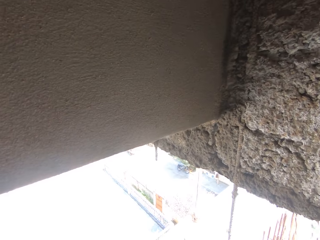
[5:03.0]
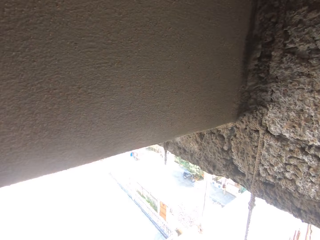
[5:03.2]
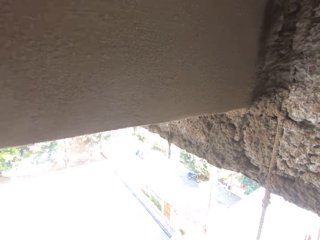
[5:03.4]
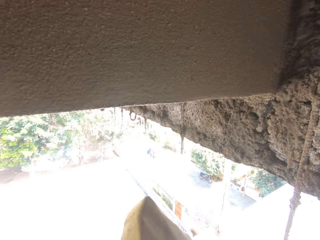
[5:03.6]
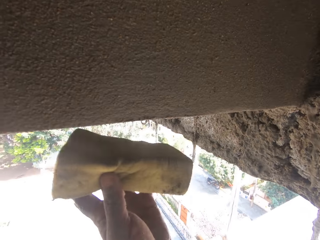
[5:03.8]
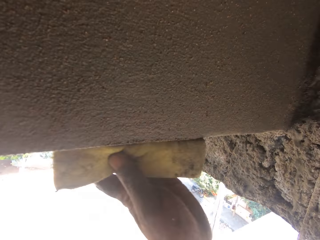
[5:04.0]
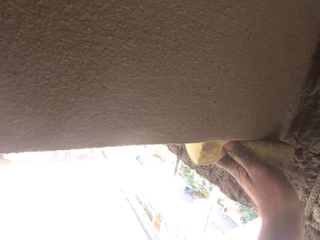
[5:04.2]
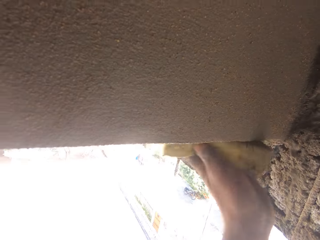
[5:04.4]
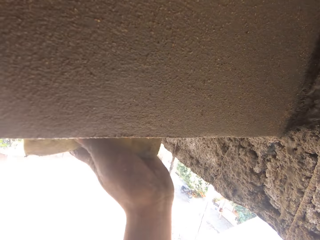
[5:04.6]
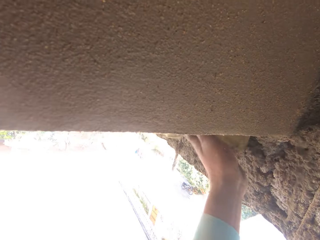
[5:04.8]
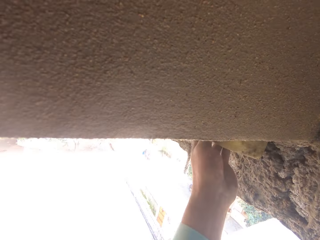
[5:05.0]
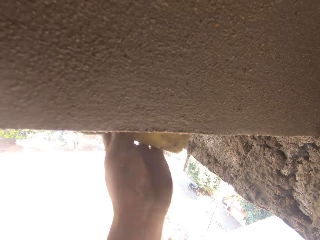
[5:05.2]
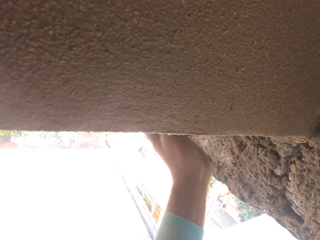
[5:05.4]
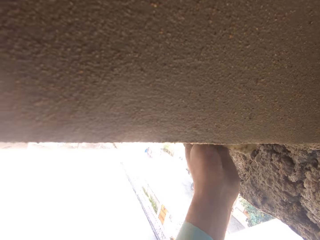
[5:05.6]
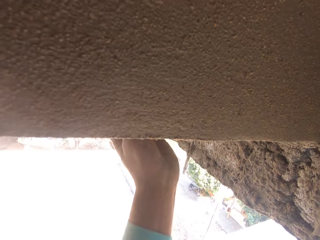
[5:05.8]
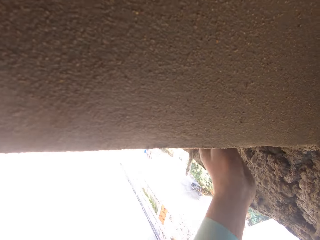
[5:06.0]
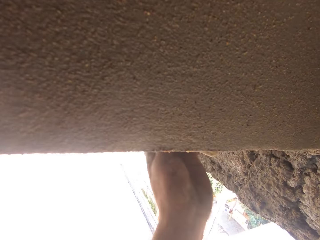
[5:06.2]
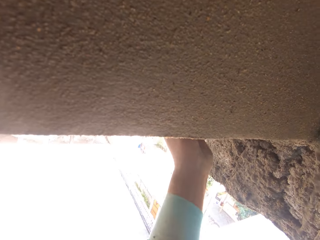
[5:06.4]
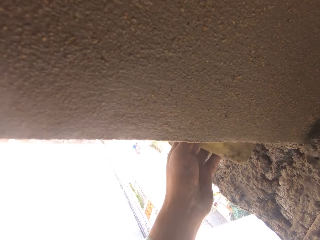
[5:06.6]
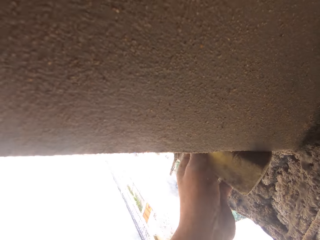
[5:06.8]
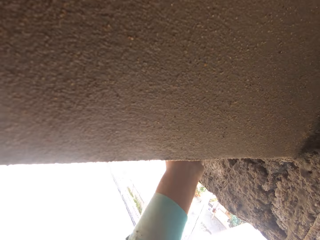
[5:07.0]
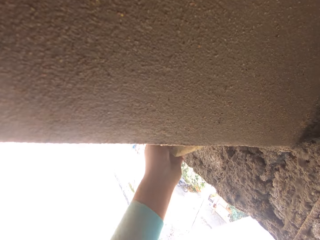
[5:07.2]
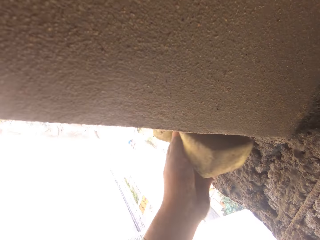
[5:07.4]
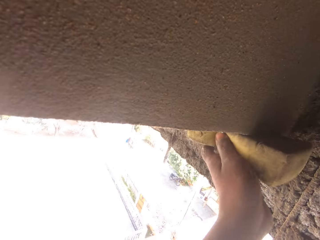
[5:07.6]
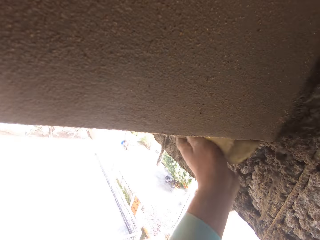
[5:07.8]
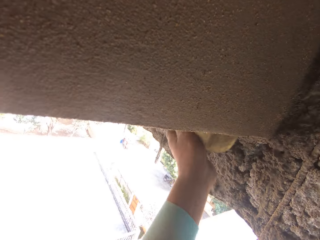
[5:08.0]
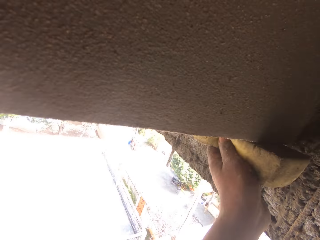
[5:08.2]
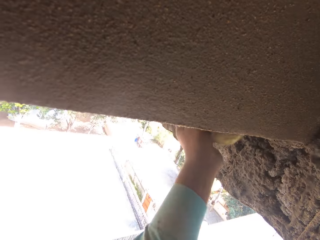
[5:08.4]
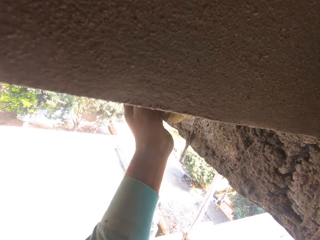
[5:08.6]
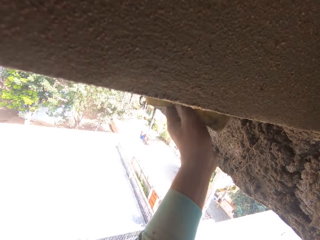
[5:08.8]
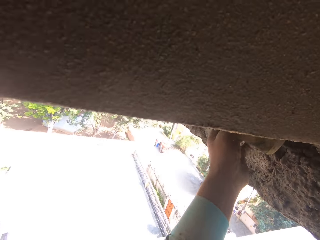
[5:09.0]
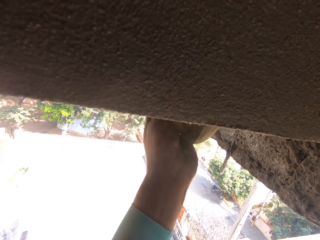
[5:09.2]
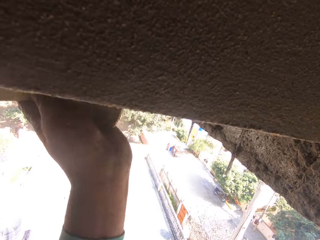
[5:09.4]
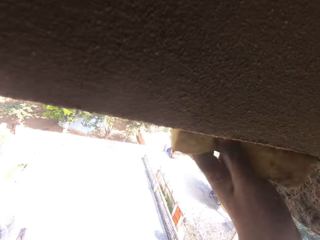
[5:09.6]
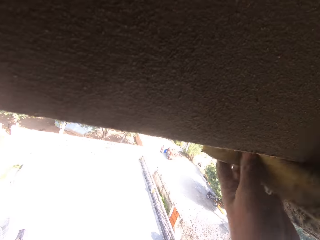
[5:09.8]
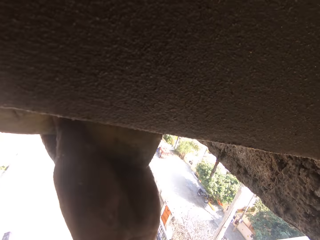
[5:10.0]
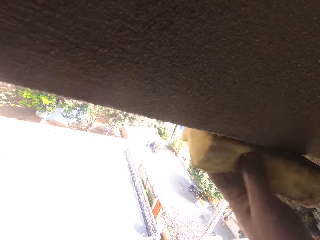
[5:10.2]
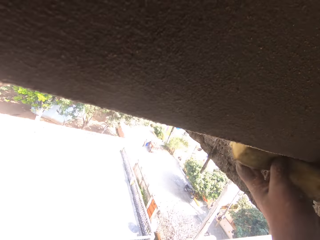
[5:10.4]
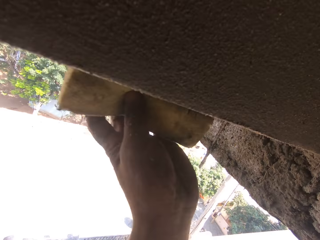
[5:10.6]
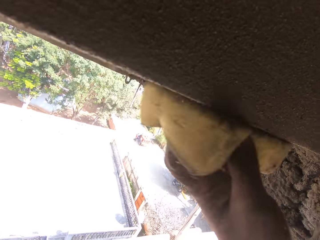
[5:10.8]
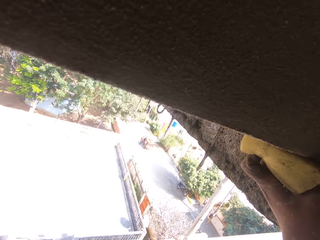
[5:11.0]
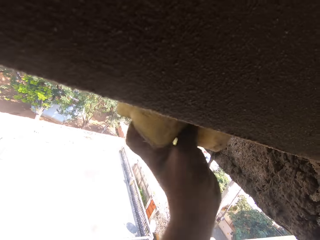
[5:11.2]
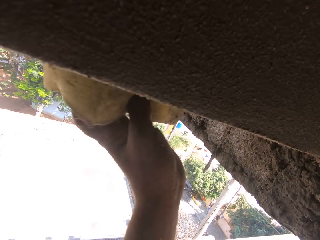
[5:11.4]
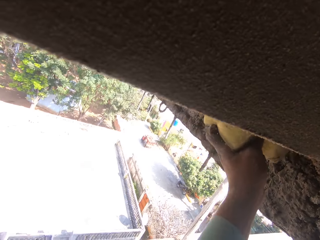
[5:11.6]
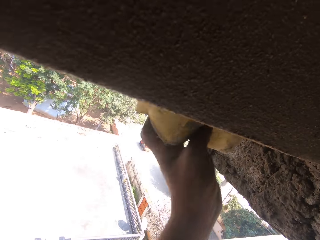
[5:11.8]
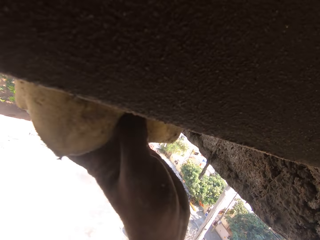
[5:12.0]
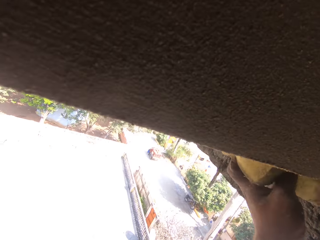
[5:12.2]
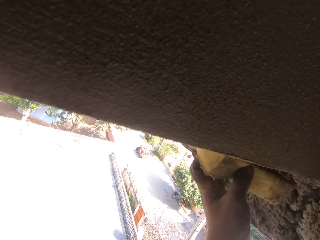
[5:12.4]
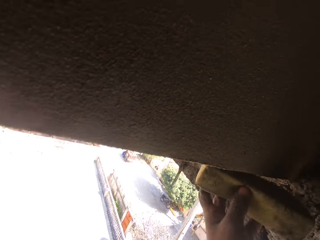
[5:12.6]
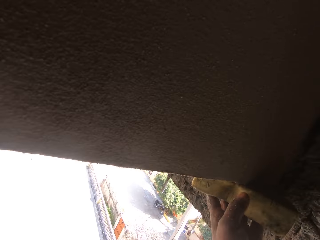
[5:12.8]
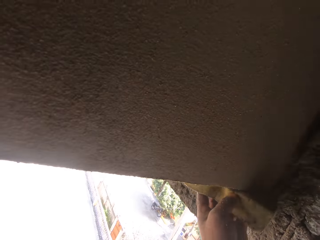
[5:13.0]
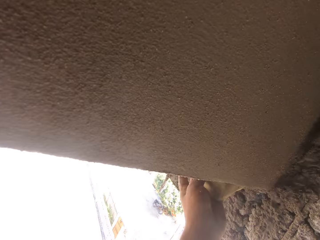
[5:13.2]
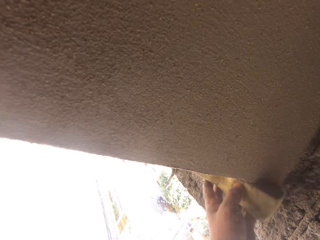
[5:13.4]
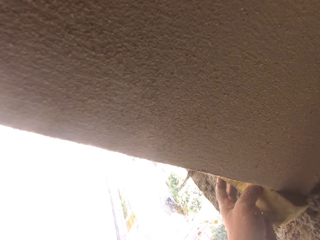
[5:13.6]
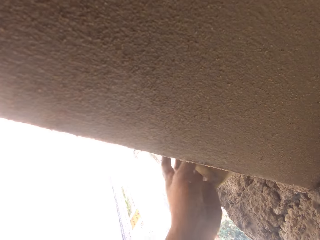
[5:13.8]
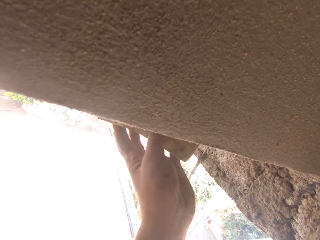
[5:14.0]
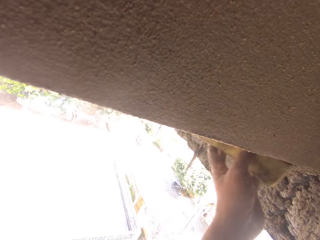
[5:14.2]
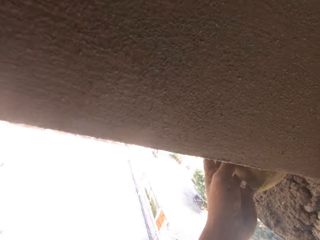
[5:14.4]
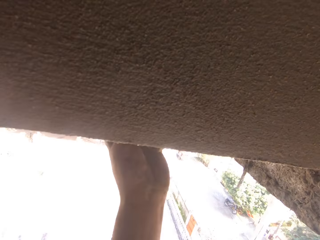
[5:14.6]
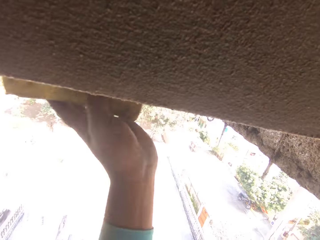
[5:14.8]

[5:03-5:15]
The camera wearer rubs the wall with the sponge.

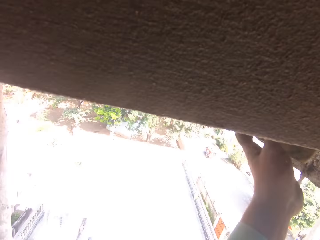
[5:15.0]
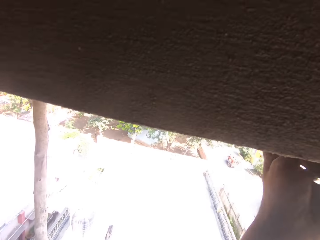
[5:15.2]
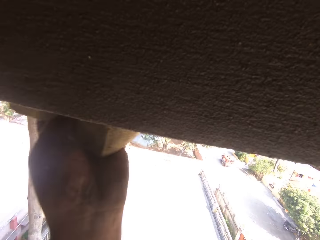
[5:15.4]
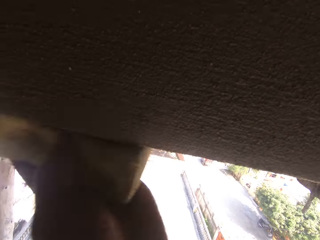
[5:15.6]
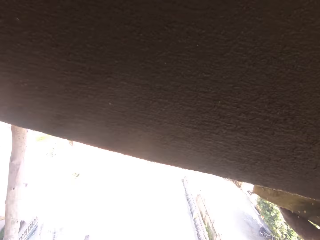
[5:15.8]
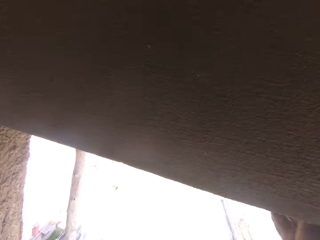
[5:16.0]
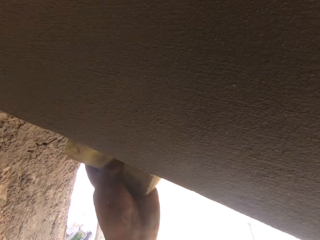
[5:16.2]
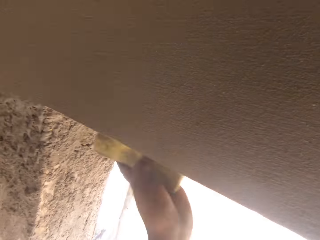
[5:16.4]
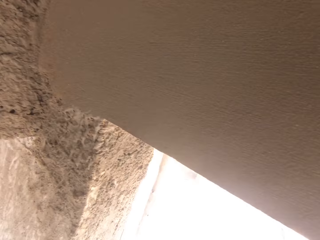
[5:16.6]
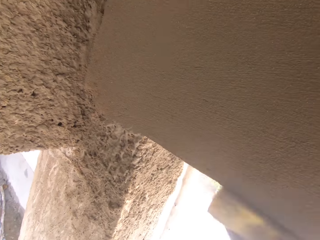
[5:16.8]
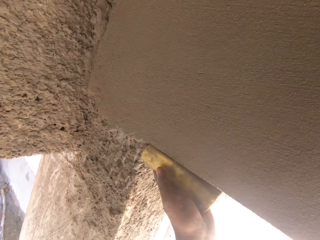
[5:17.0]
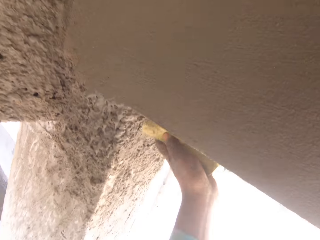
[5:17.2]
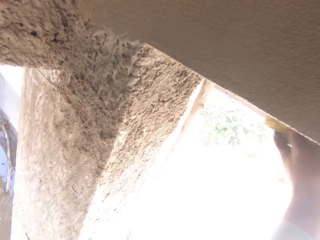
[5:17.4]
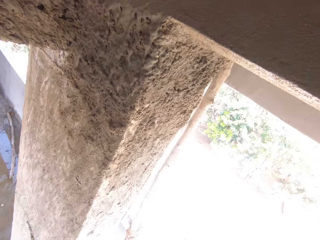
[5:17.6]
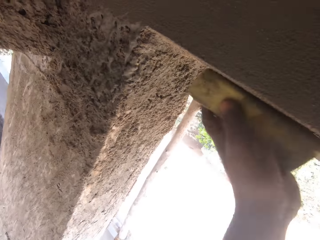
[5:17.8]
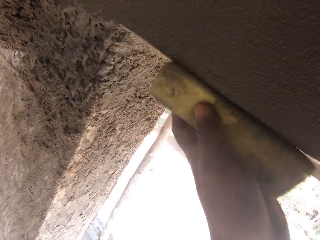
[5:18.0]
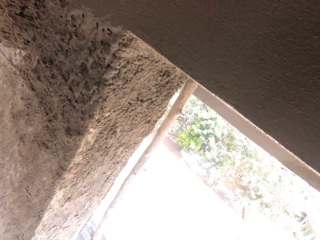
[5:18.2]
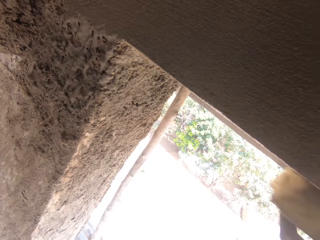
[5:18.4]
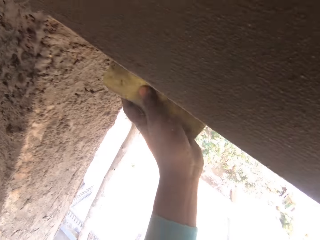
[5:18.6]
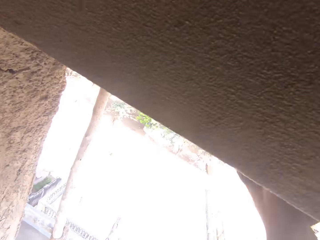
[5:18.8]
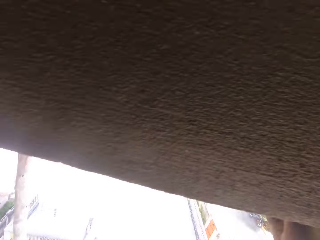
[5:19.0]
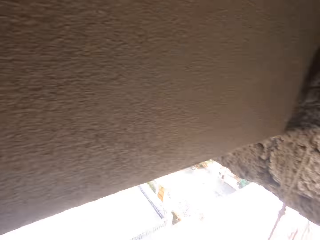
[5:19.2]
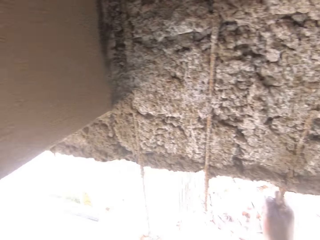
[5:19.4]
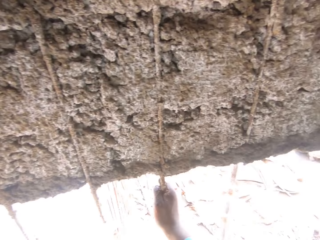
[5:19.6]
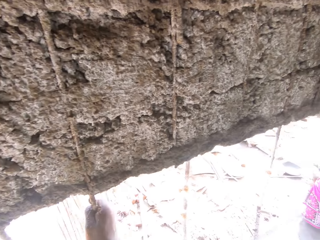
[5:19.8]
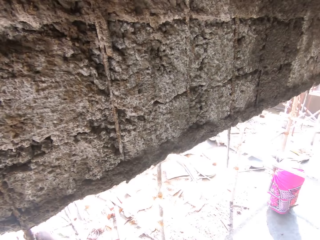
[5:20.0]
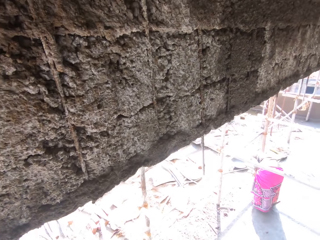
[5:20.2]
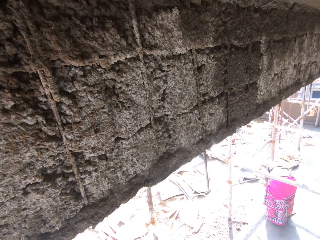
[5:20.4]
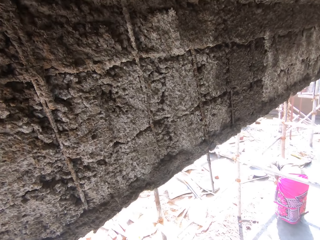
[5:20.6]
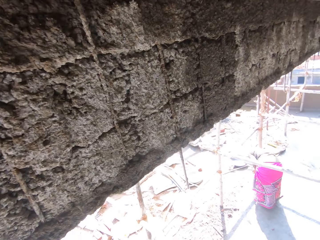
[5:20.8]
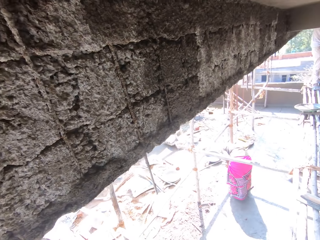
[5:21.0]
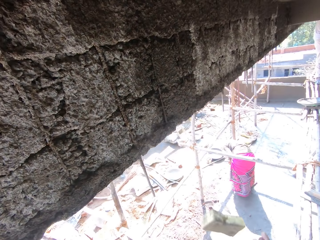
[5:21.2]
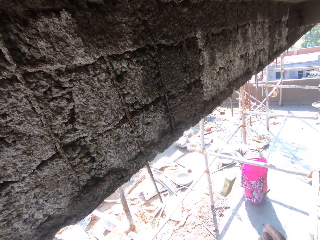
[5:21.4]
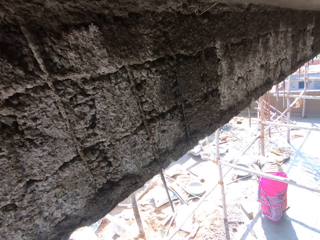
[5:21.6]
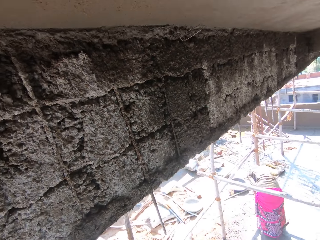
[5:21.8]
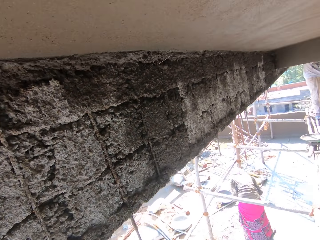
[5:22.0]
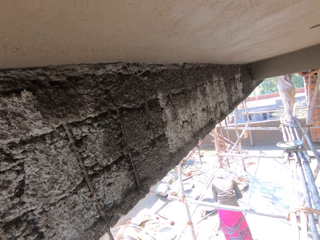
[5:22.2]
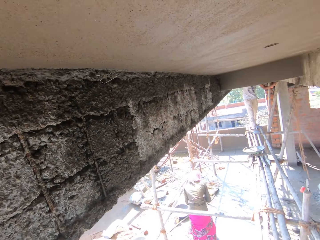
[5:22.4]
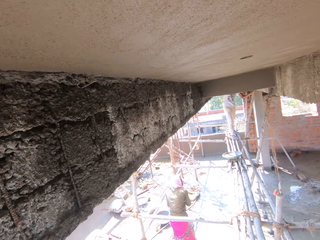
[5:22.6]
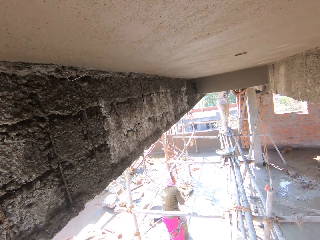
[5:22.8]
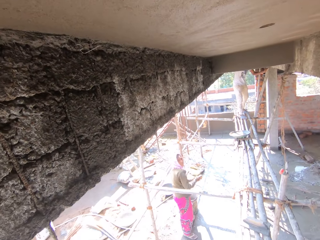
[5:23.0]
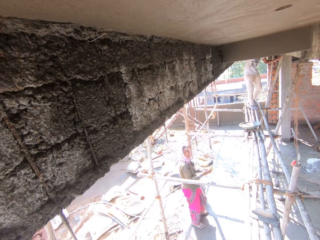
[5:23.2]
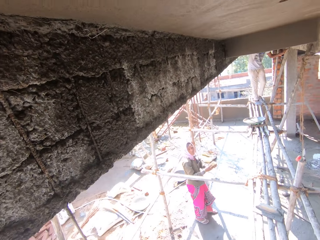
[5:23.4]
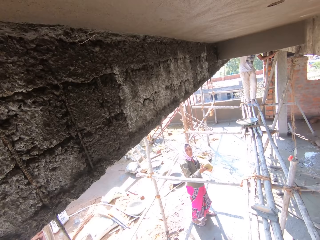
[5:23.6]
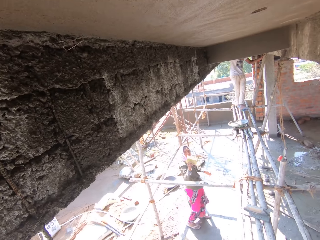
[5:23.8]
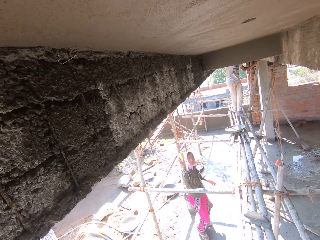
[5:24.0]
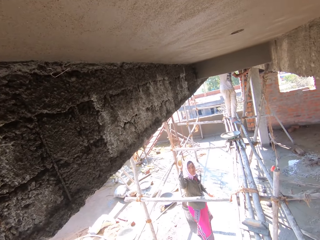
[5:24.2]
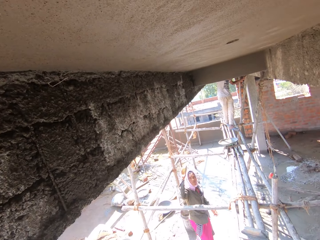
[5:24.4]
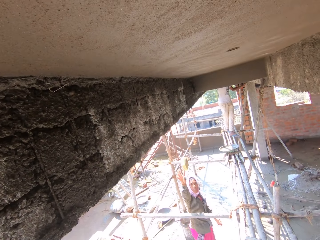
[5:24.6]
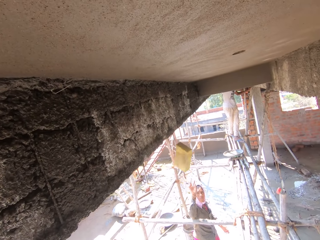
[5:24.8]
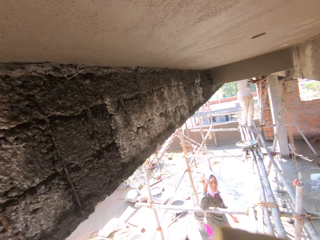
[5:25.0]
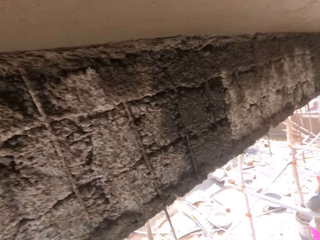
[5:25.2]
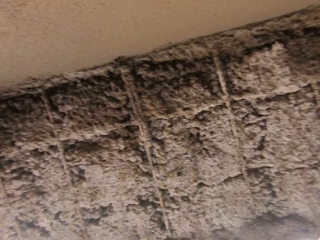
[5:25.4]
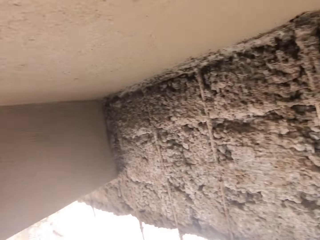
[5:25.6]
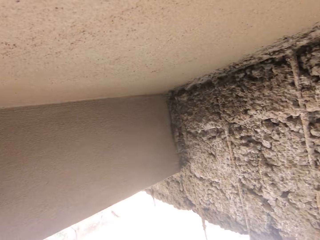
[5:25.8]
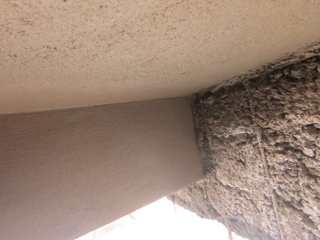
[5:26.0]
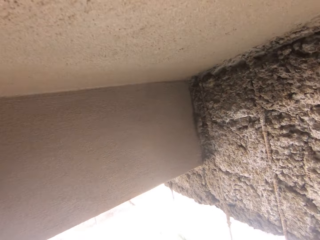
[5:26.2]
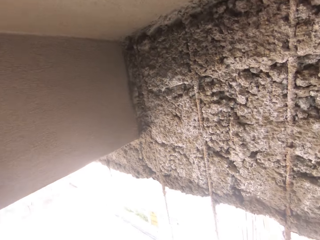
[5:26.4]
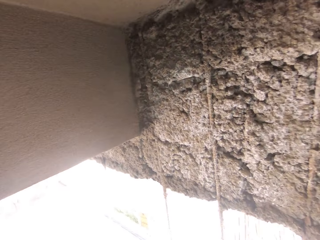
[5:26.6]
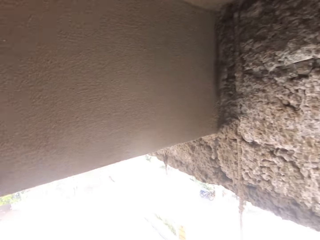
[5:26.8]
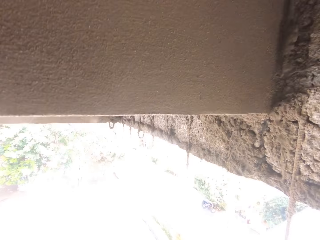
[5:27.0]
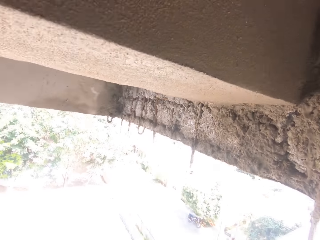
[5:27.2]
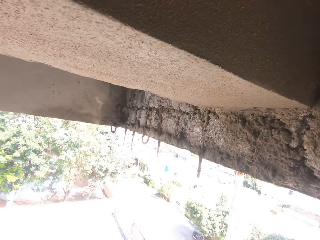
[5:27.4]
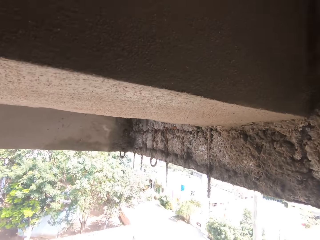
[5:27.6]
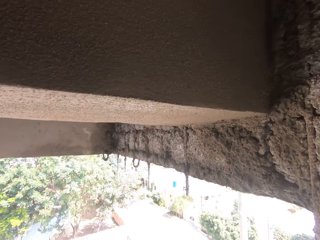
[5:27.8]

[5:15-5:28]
The camera wearer looks around. They throw the sponge down. A woman throws the sponge towards the camera wearer. The camera wearer looks around. They walk in the building.
